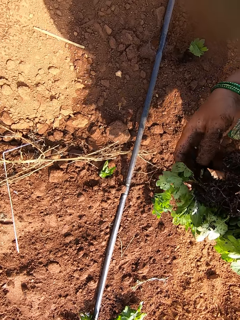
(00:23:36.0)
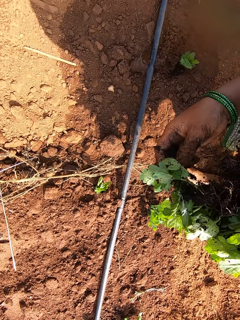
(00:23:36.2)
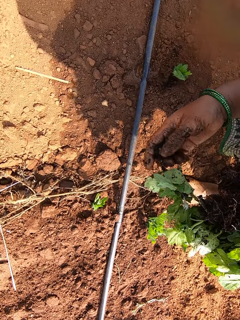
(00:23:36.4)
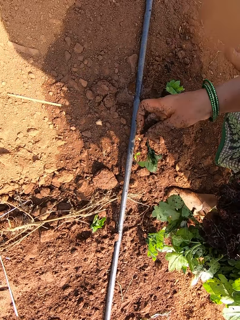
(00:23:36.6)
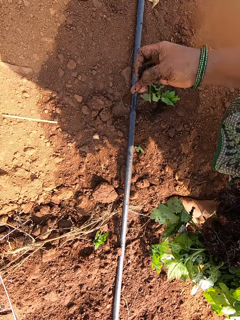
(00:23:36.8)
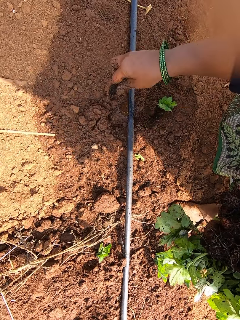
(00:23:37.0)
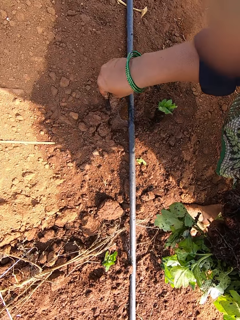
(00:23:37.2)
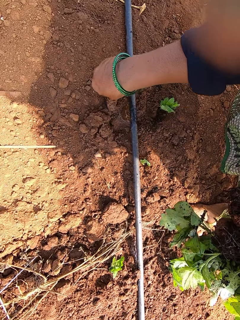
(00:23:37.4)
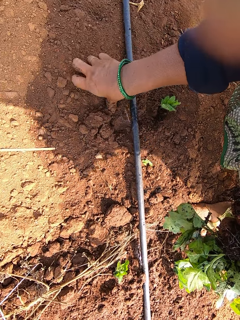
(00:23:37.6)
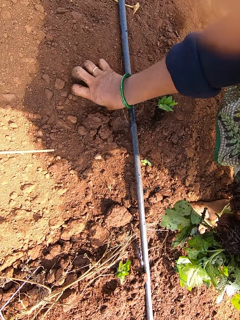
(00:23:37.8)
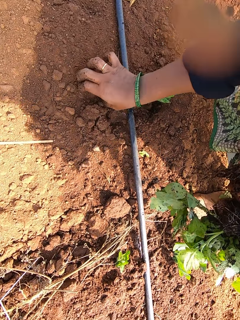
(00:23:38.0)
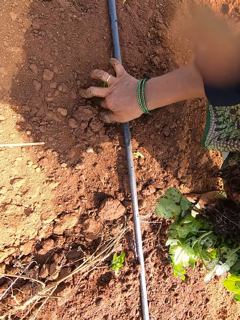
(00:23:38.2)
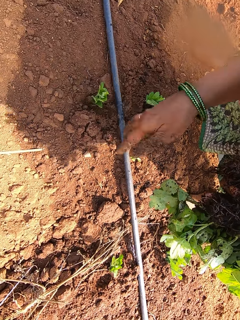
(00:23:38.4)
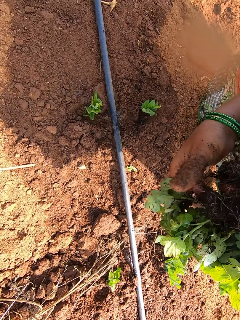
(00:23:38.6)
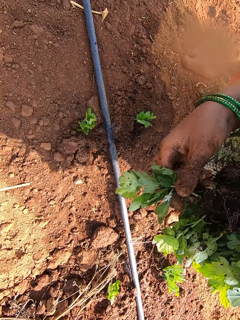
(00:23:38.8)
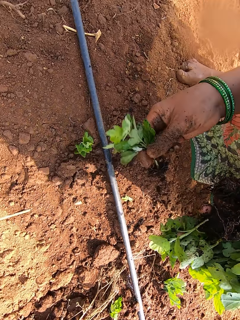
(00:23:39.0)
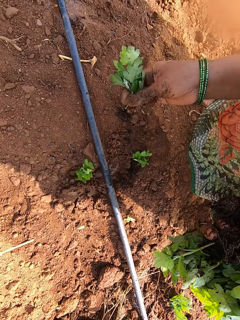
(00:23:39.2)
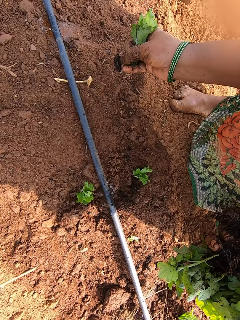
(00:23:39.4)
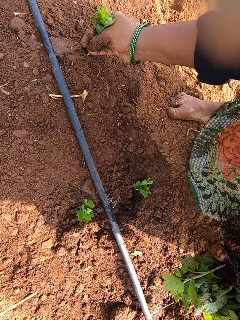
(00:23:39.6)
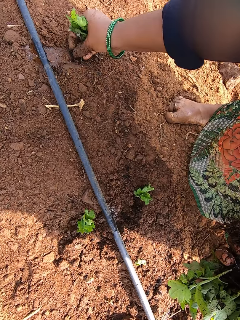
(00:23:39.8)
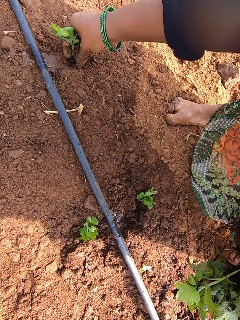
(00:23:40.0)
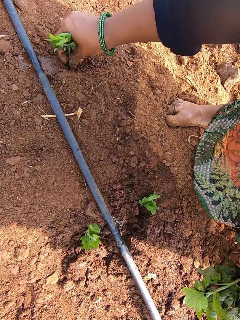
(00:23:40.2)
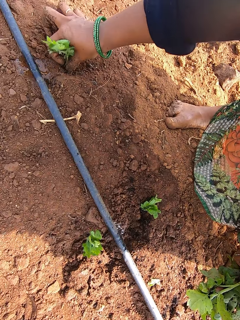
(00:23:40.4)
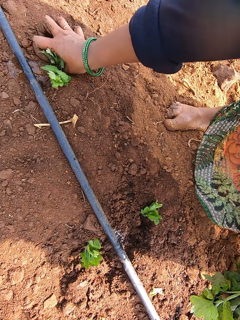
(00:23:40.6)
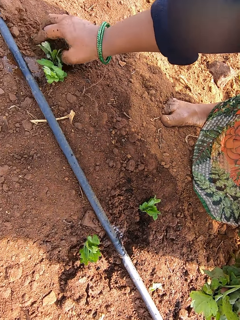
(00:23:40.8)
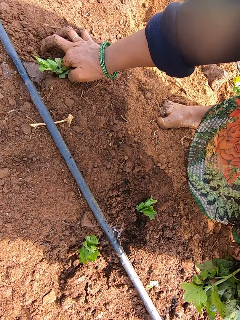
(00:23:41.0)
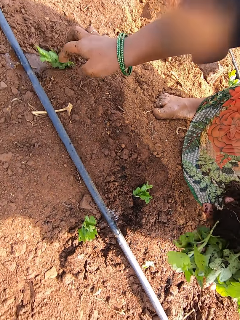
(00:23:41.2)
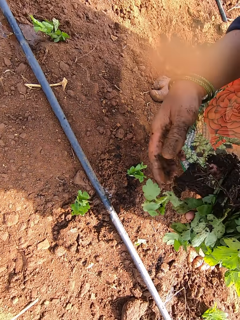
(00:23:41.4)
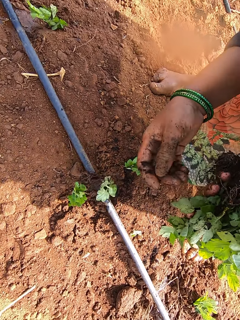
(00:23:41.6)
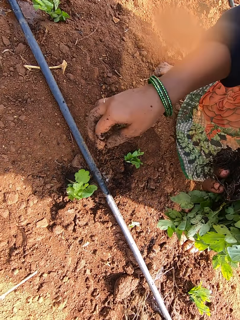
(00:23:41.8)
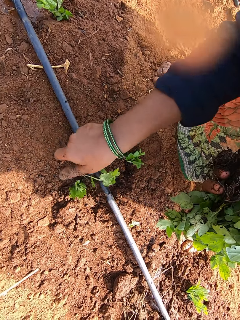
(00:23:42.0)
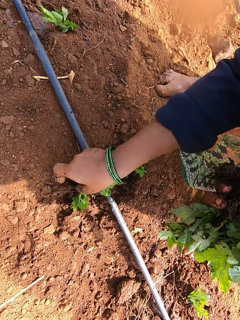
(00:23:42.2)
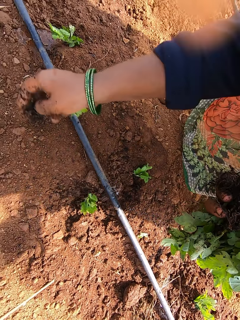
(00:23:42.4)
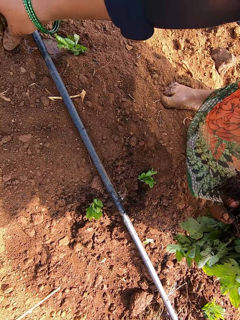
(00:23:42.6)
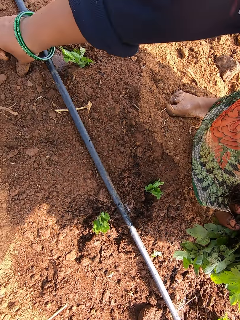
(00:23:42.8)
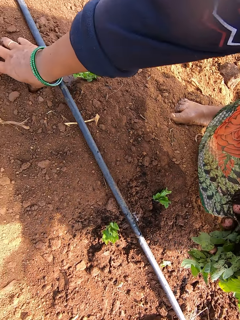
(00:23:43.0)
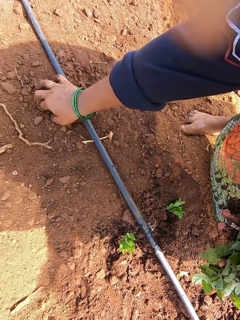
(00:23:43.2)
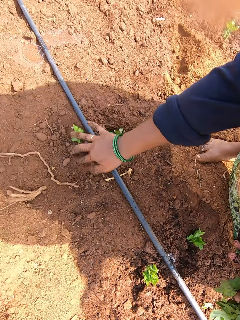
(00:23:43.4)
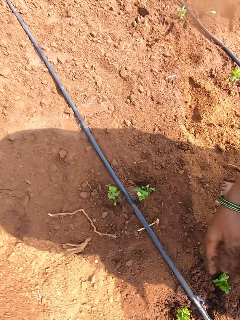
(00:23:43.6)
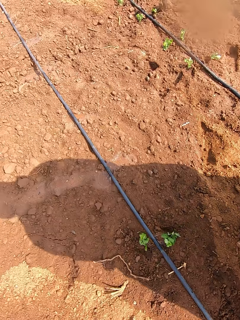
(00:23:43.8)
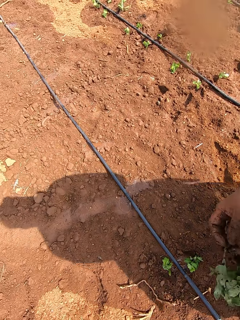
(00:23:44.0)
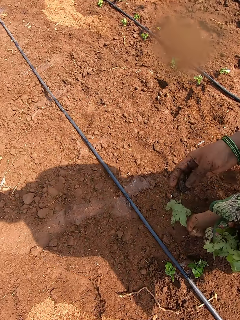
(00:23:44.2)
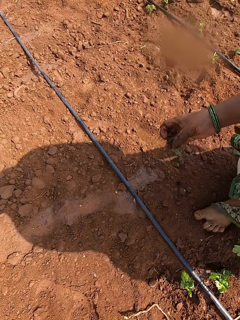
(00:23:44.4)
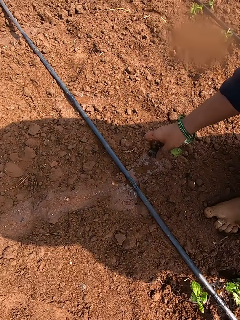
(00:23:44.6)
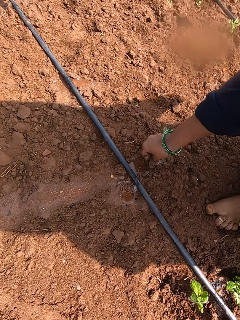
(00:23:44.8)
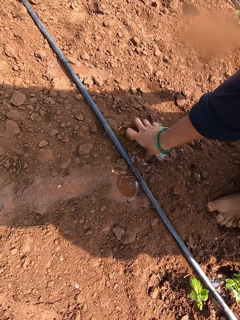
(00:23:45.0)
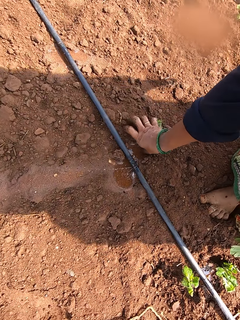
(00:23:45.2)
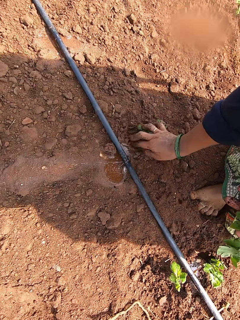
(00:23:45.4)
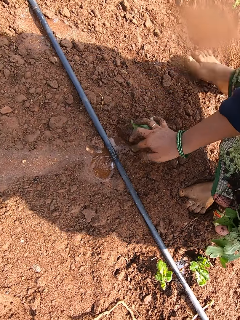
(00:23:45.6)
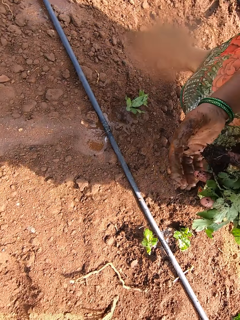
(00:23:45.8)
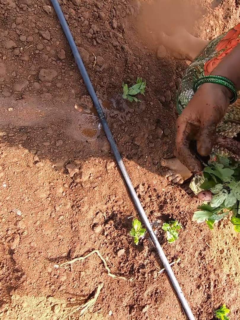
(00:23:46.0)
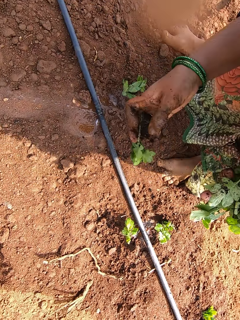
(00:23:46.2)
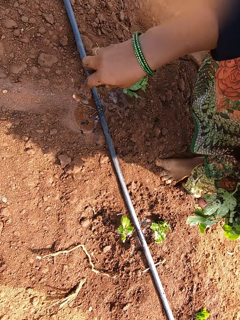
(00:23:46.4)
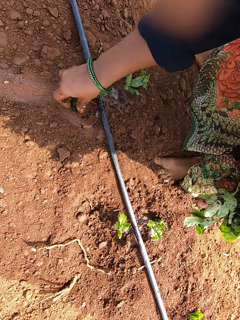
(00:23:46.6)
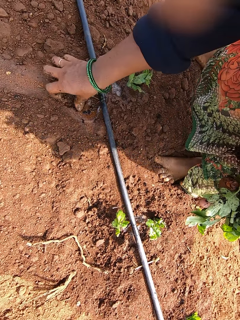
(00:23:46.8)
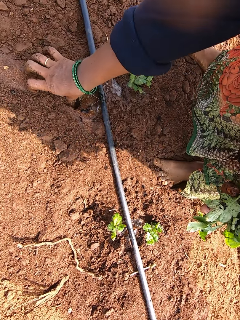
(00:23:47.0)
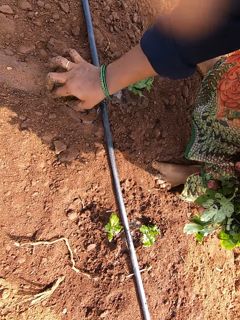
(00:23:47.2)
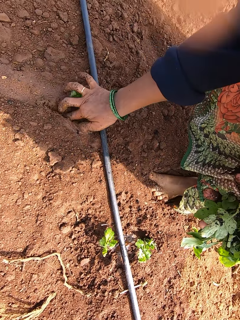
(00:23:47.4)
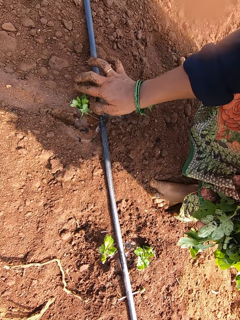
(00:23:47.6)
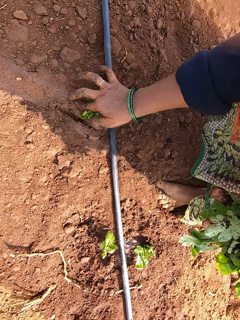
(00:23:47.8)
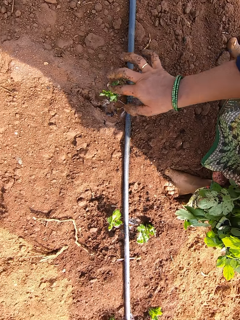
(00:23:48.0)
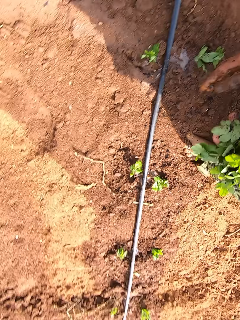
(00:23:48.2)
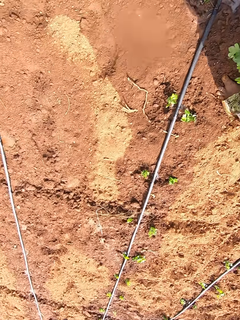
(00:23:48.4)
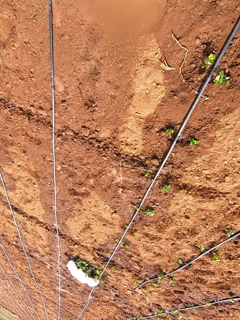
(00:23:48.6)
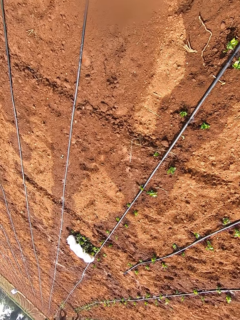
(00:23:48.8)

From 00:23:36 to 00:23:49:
The camera wearer picks a seedling from her left hand with her right hand. She plants the seedling on the field with her right hand. She picks a seedling from her left hand with her right hand. She plants the seedling on the field with her right hand. She picks the seedling from the ground with her right hand. She plants the seedling on the field with her right hand. She picks a seedling from her left hand with her right hand. She plants the seedling on the field with her right hand. She picks a seedling from her left hand with her right hand. She plants the seedling on the field with her right hand.

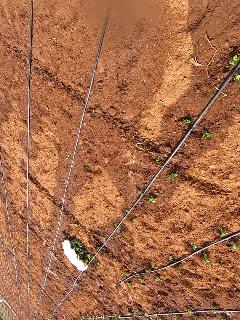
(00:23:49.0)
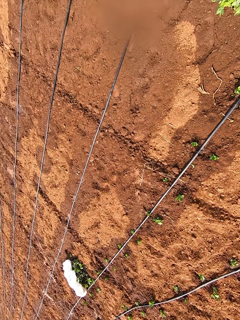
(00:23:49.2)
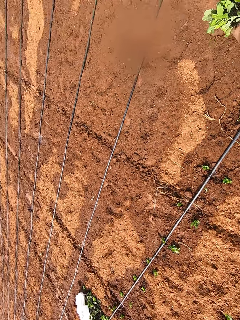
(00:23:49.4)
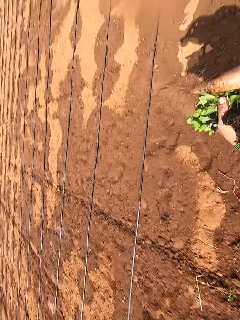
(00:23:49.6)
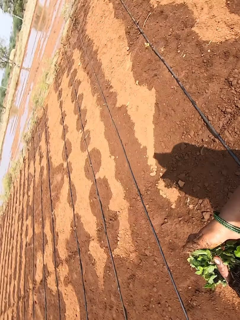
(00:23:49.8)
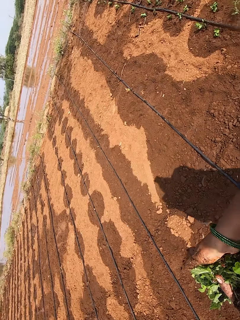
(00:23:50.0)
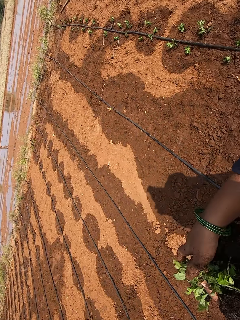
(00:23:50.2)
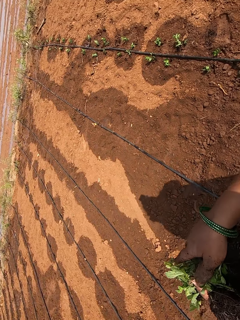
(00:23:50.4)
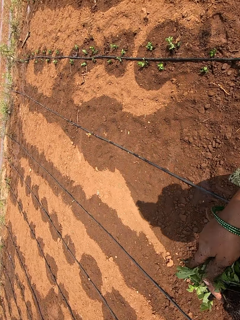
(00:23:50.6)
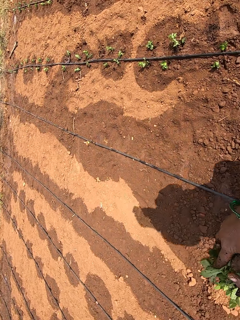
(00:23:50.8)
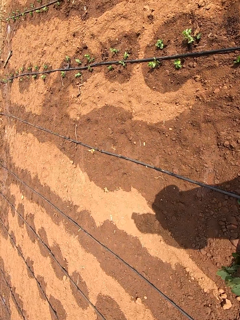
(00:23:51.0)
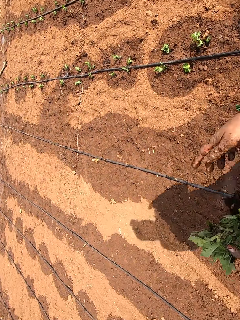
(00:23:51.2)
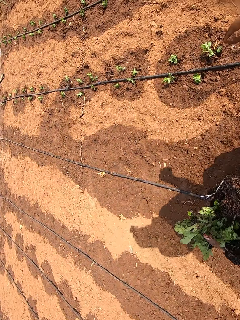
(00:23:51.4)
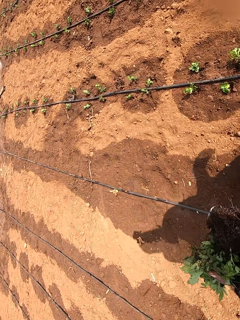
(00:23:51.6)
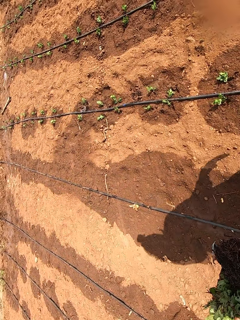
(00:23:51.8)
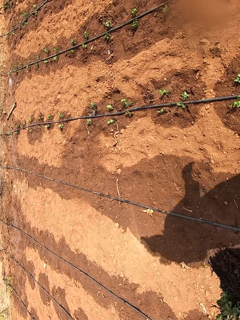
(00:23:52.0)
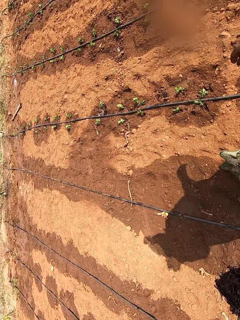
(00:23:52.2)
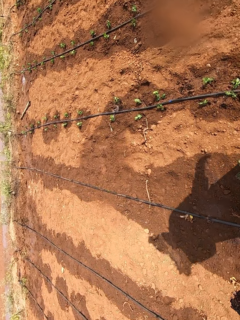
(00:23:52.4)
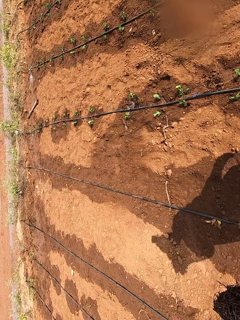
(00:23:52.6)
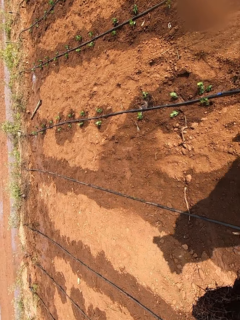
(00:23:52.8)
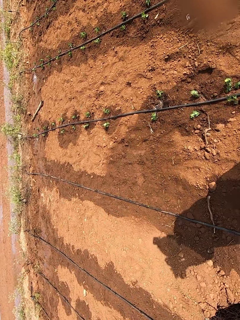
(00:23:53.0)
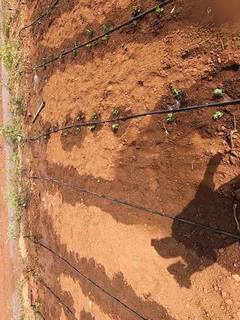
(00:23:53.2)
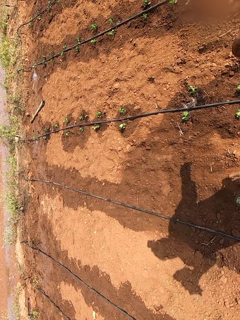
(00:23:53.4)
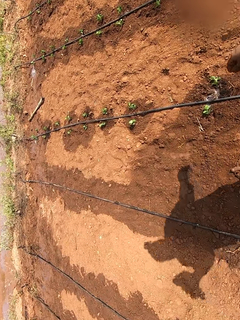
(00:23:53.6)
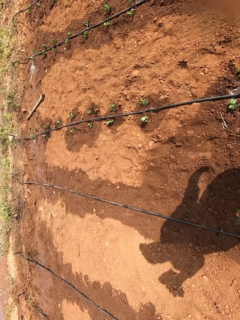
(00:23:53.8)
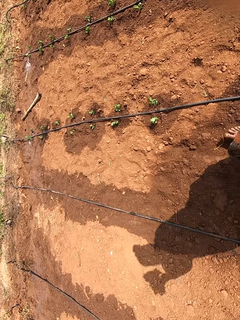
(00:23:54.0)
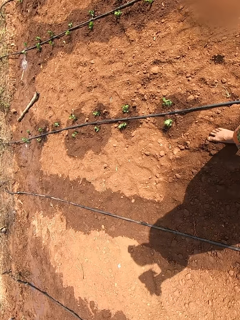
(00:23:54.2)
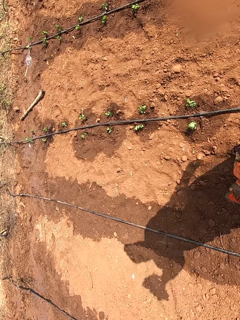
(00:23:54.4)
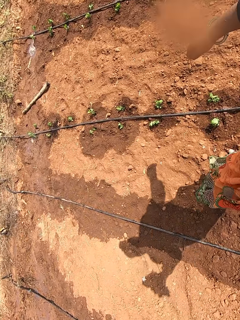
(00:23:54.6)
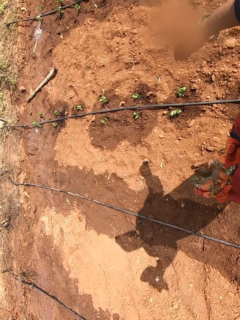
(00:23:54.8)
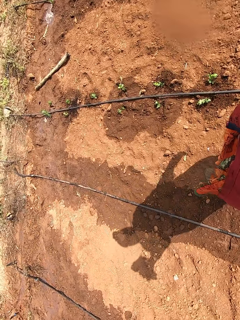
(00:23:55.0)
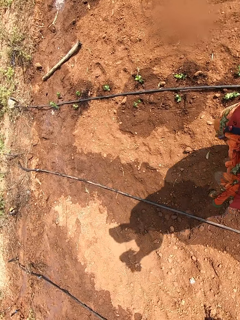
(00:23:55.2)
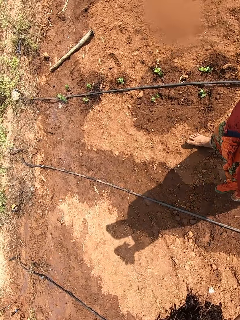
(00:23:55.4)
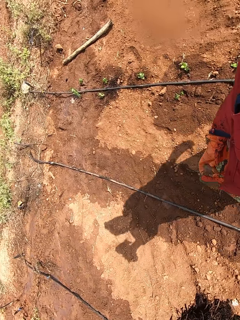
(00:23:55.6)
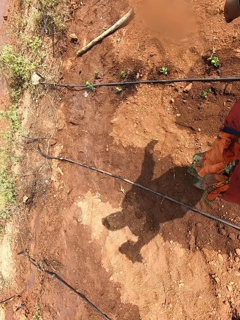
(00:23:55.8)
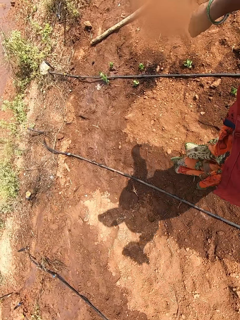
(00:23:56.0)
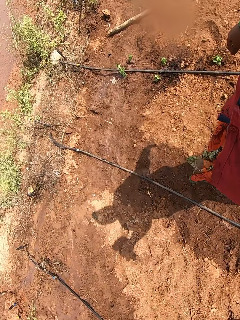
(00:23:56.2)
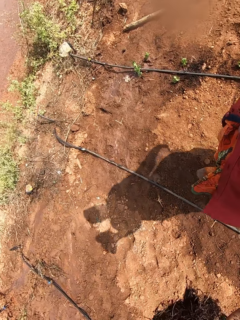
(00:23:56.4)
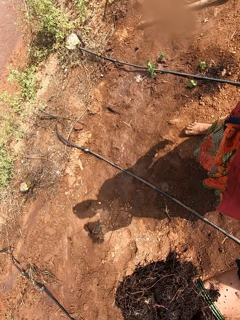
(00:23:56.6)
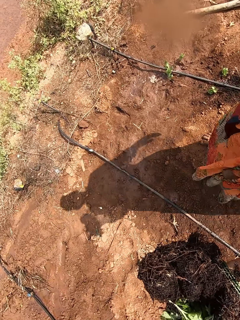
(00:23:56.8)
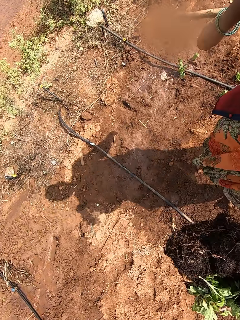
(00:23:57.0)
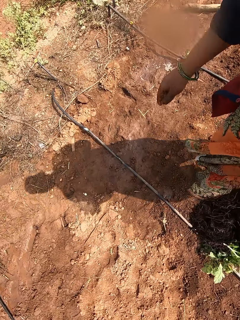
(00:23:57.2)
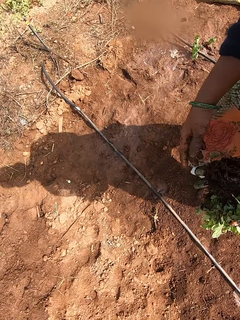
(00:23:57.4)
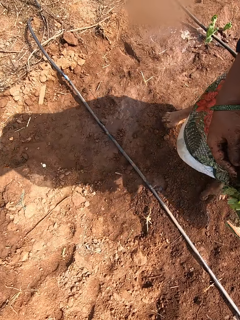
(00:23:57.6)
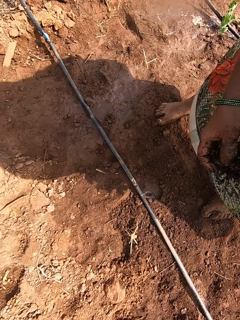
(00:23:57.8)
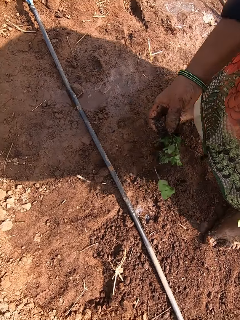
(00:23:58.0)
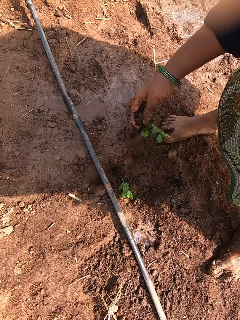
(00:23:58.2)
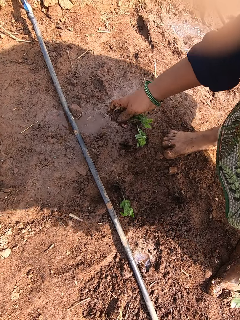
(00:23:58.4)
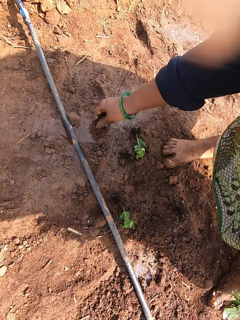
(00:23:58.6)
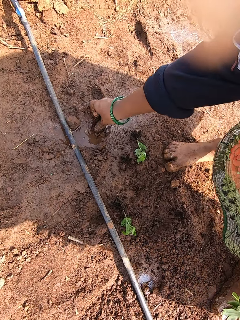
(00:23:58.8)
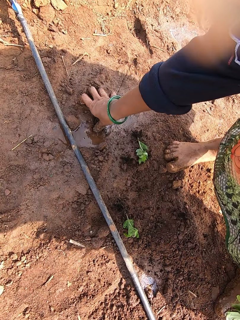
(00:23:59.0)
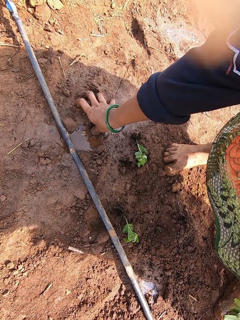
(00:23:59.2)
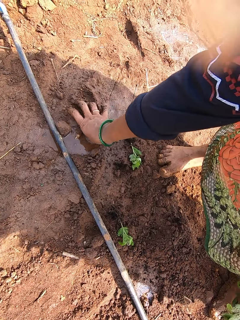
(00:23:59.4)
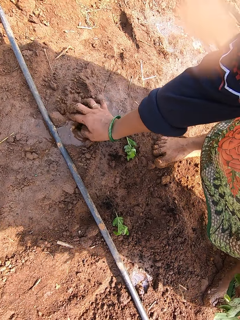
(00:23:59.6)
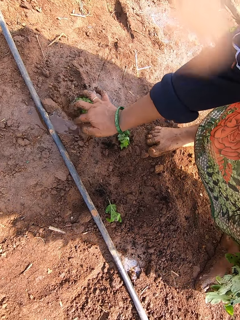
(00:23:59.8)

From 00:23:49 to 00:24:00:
The camera wearer adjusts the seedlings in her left hand with her right hand. She walks. She picks some seedlings from the seedlings in her right hand. She stops. She plants the seedling on the field with her right hand.
